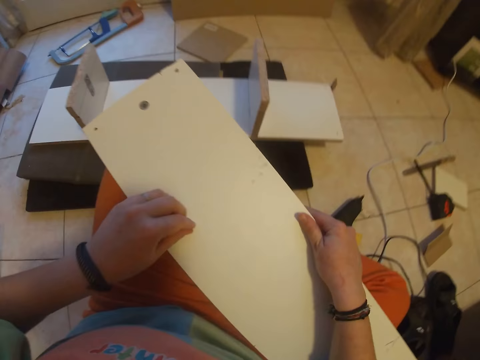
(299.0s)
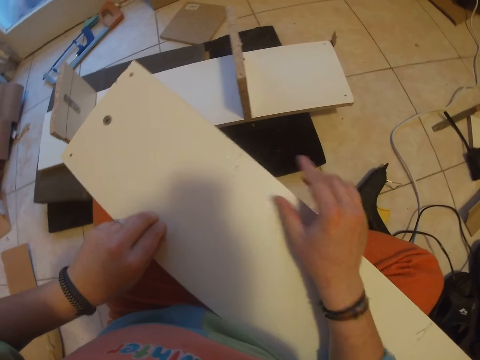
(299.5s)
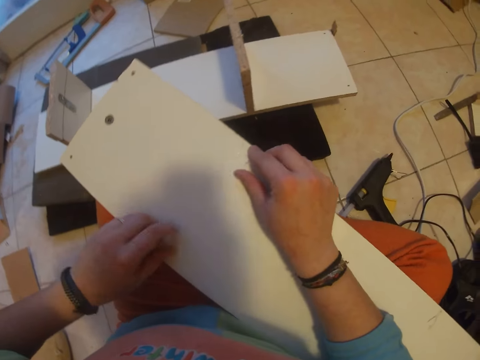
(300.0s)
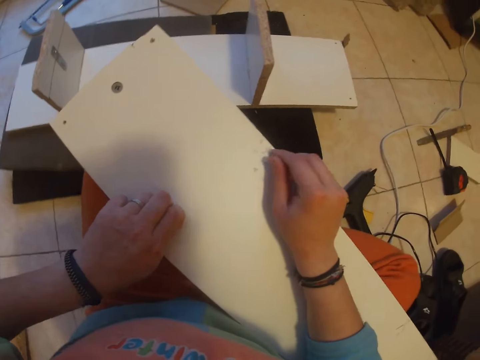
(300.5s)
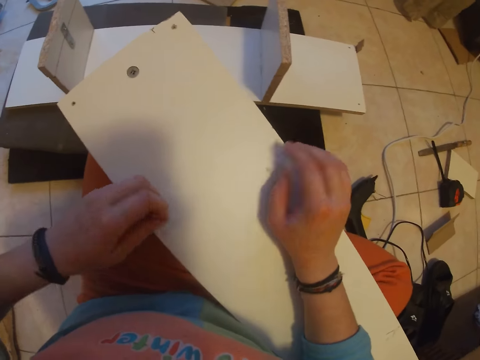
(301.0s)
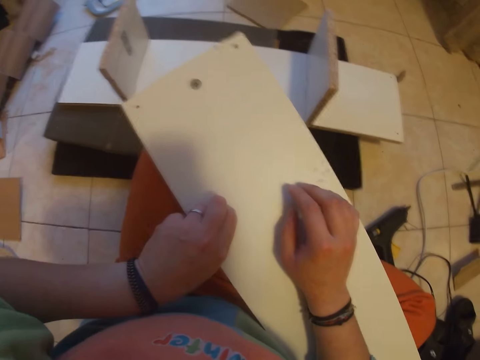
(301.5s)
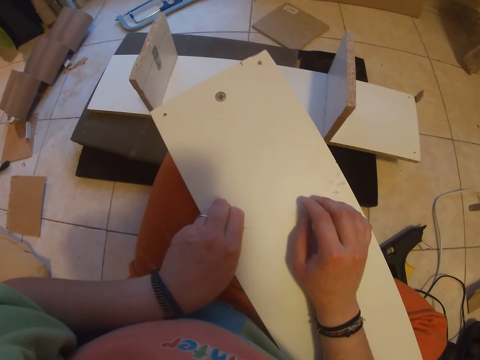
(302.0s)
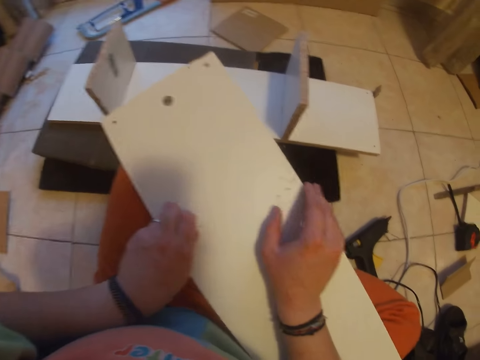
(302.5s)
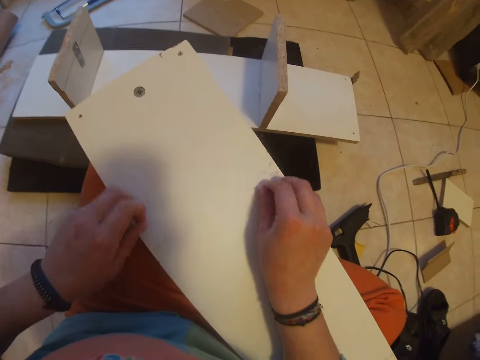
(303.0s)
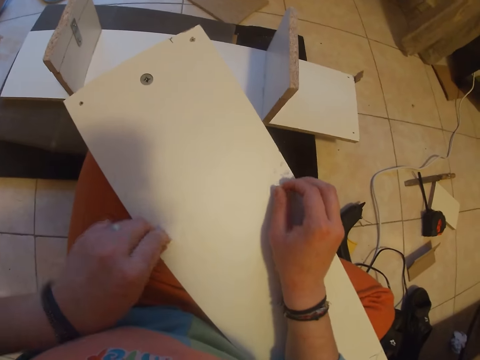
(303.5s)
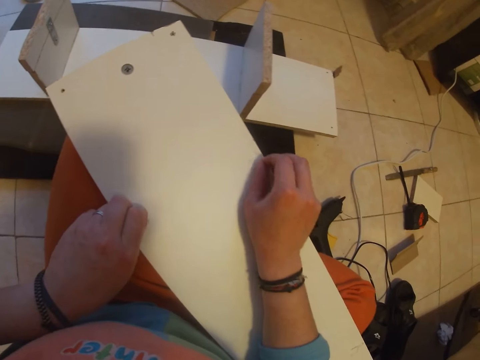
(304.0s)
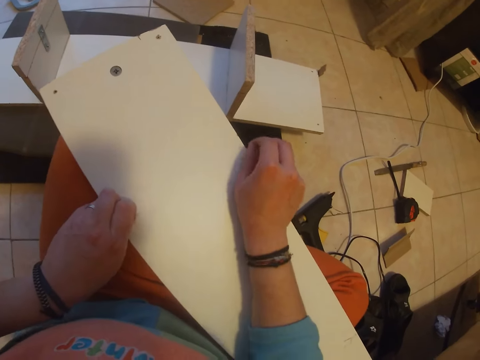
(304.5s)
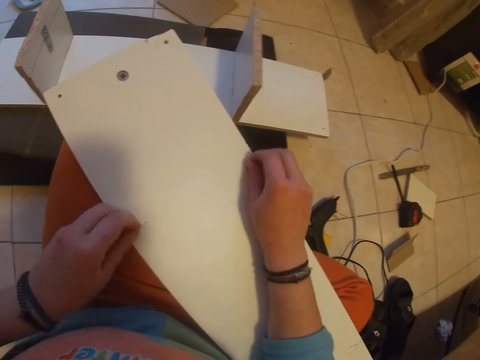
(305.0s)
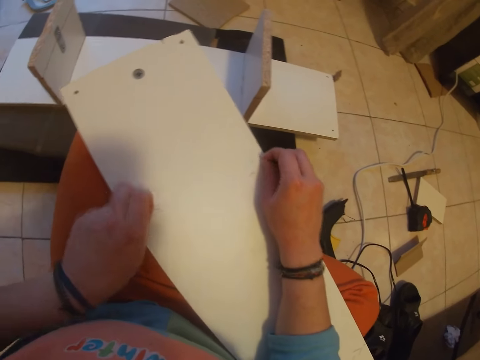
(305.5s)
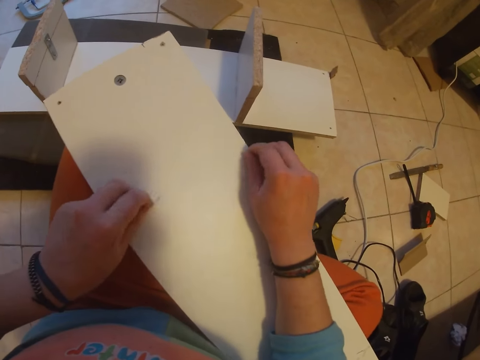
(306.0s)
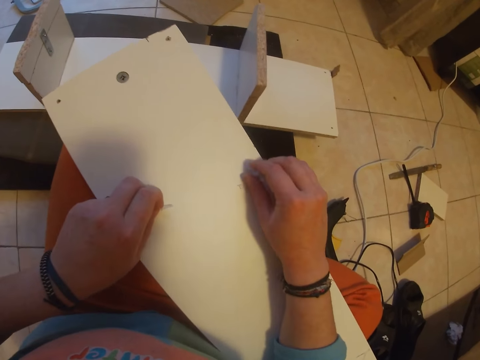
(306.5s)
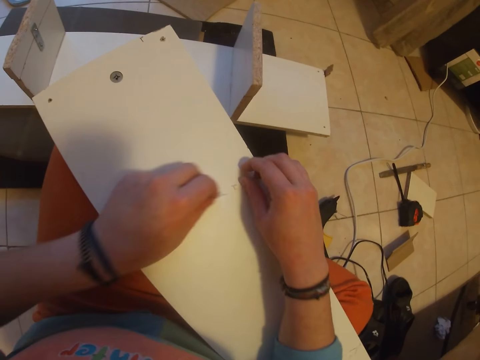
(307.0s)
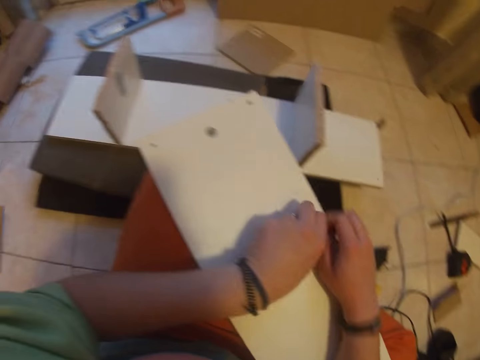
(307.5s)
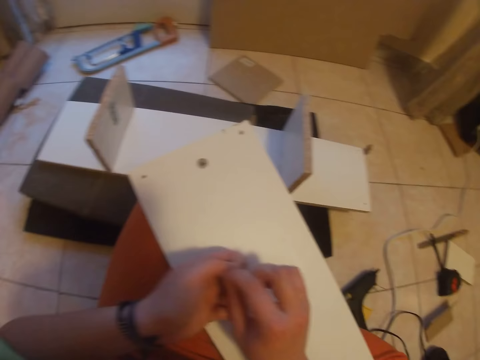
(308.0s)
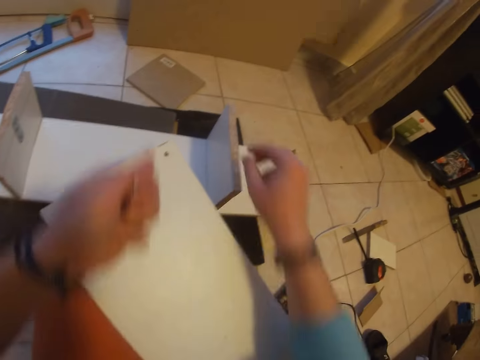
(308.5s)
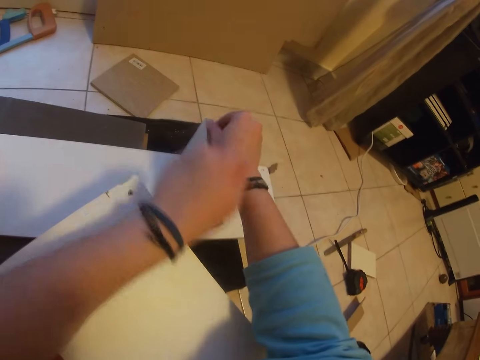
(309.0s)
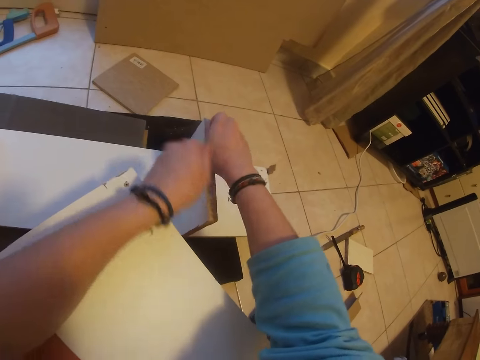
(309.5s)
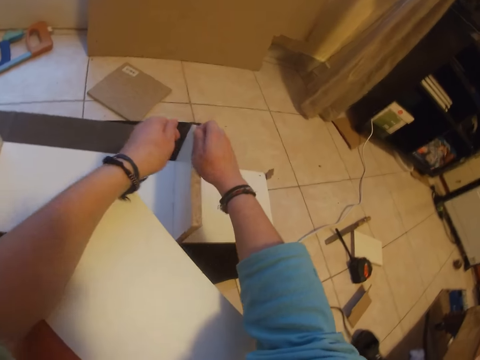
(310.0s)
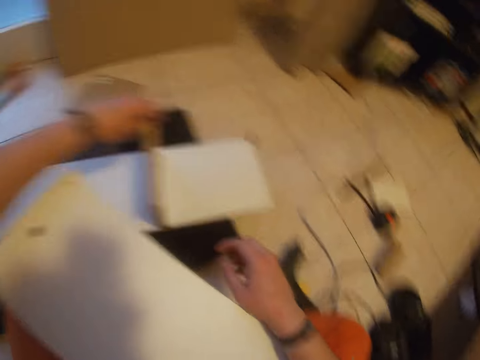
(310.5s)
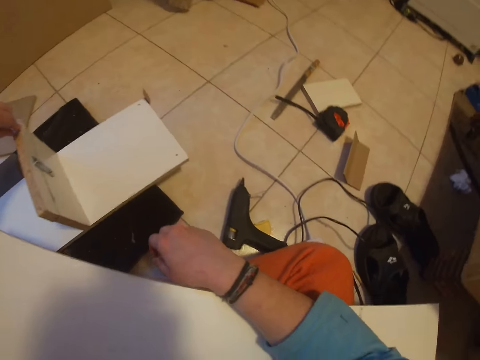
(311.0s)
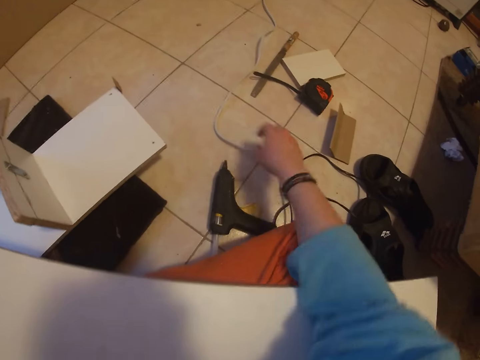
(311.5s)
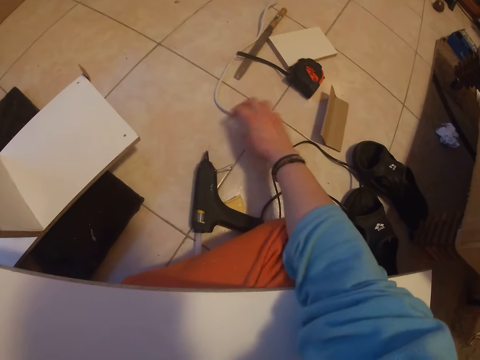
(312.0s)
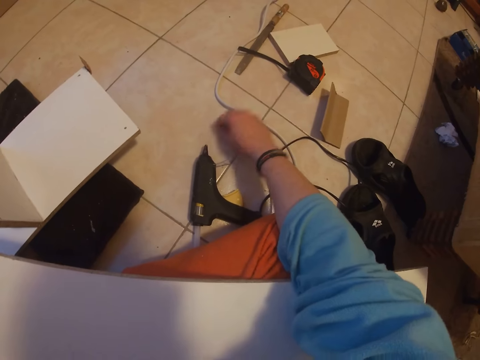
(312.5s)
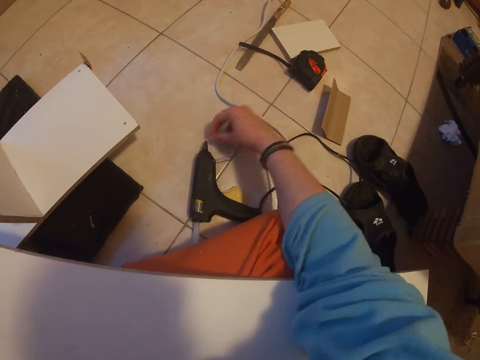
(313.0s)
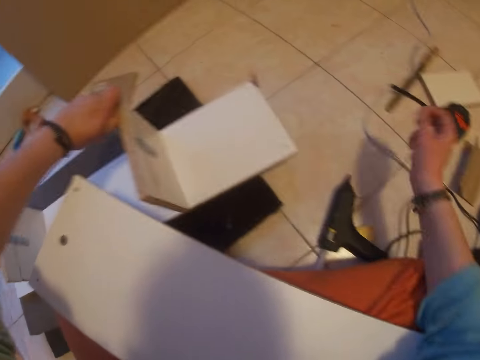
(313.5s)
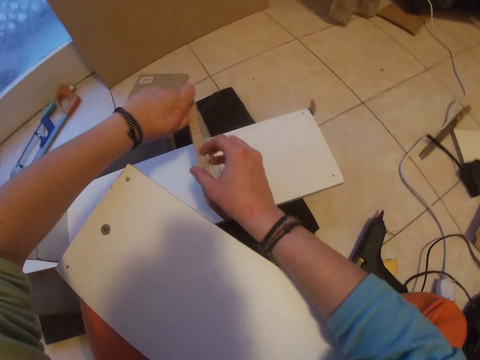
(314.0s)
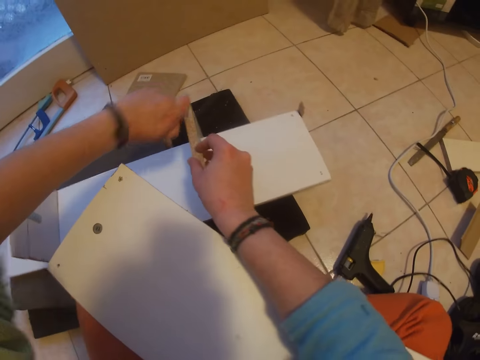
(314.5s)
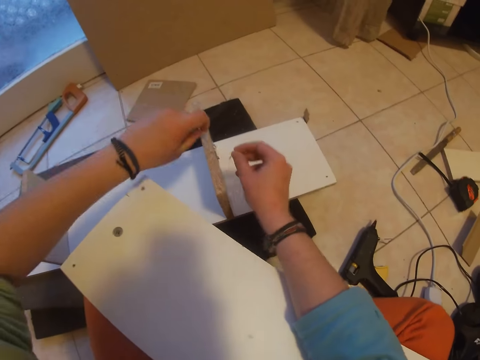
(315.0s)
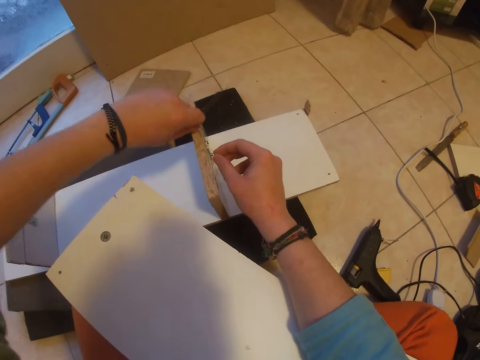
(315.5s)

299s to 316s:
The camera wearer removes gum from the plank on his legs with his left hand. He places the wood on his thighs. He removes gum or stickers from the plank on his legs with his right hand. He removes gum from the plank with both hands. He drops the gums in his right hand on his left hand. He removes gum from the plank on the floor with his right hand. He removes gum from the plank on the floor with his left hand. He drops his right hand on the plank on his body. He moves a wire on the floor with his right hand. He picks dirt from the floor with his right hand. He drops the dirt on the floor with his right hand. He touches the plank on the floor with his right hand. He removes gum from the plank on the floor with his left hand.

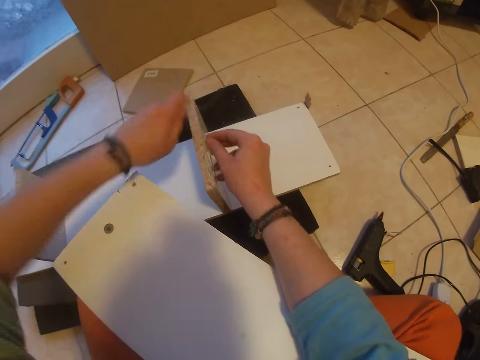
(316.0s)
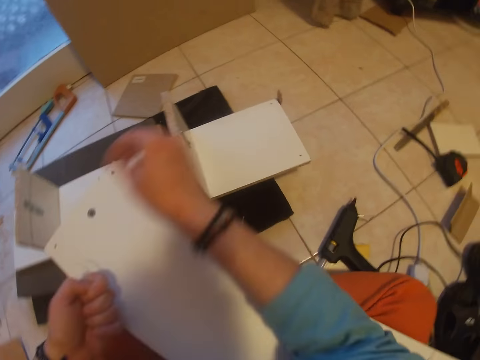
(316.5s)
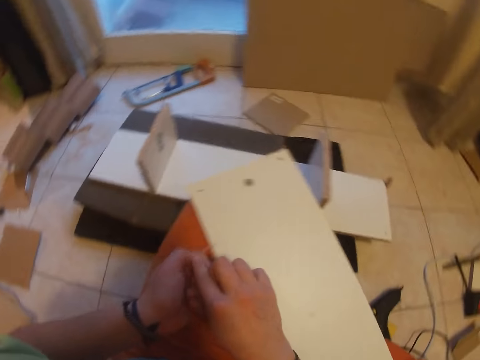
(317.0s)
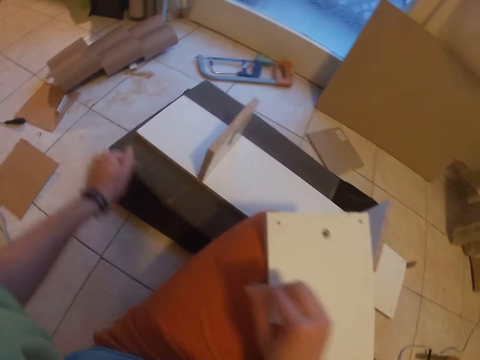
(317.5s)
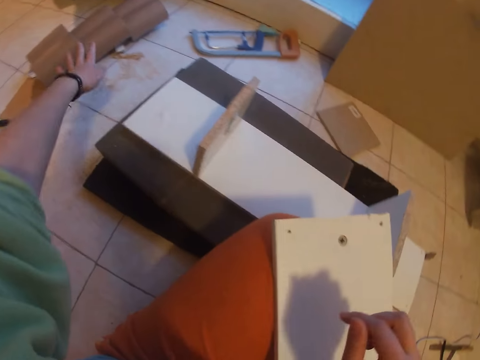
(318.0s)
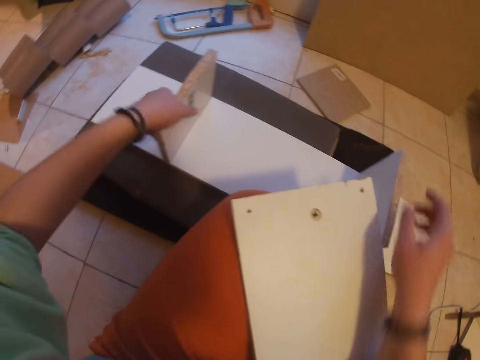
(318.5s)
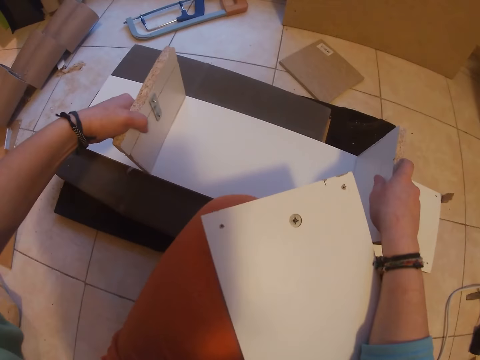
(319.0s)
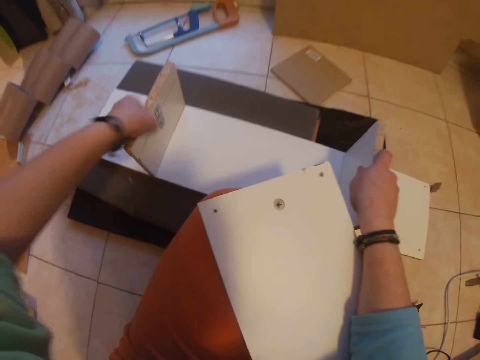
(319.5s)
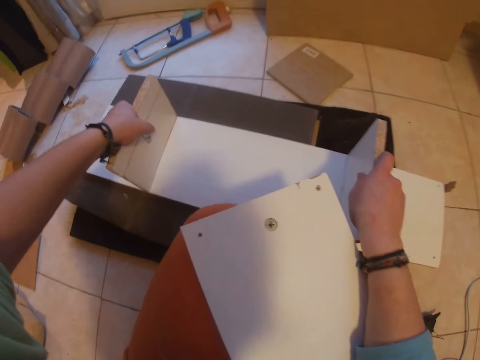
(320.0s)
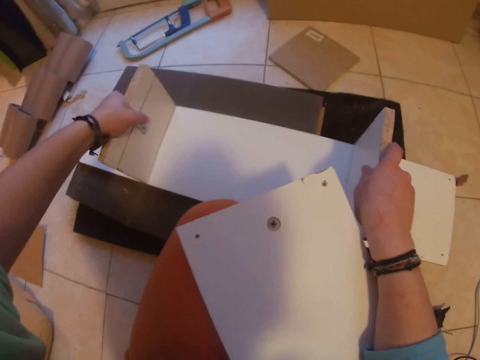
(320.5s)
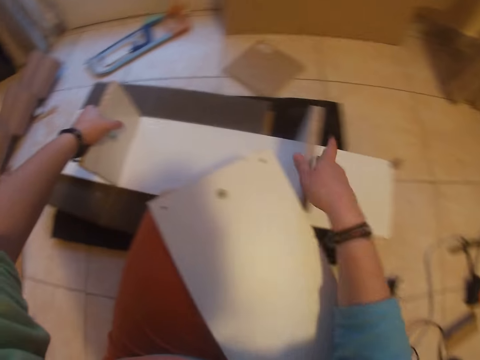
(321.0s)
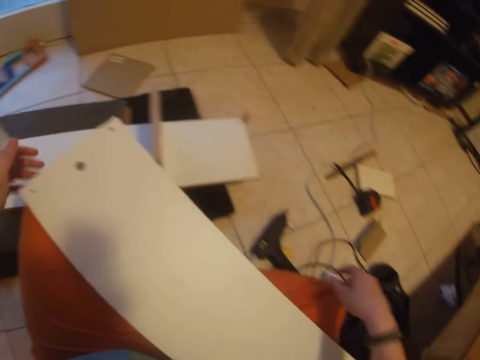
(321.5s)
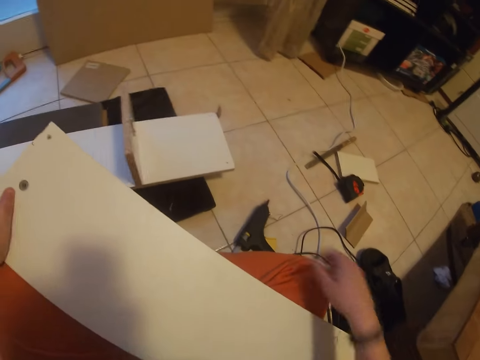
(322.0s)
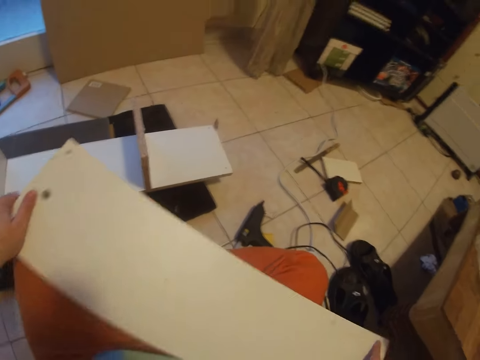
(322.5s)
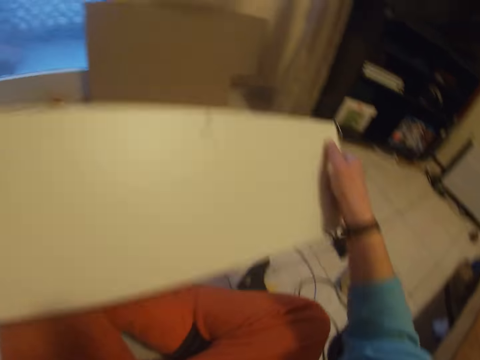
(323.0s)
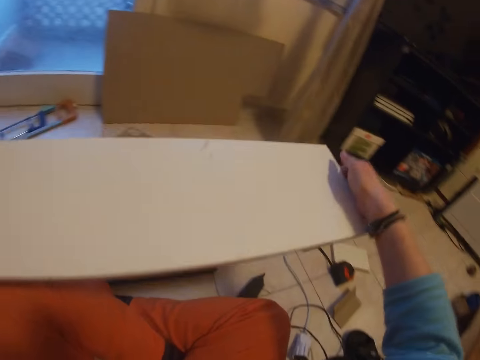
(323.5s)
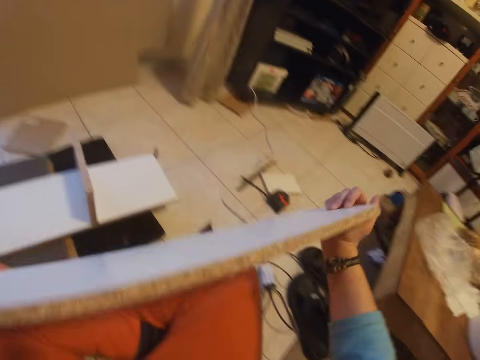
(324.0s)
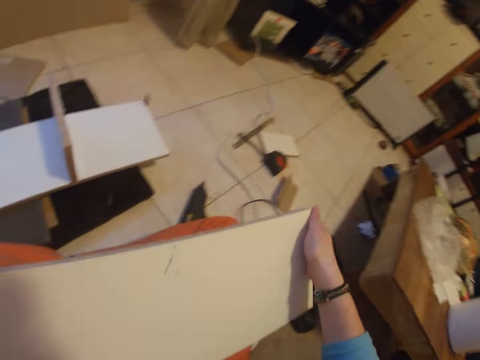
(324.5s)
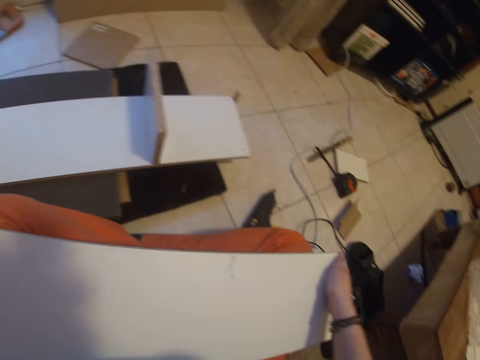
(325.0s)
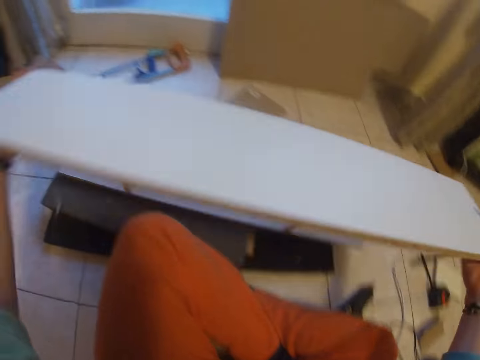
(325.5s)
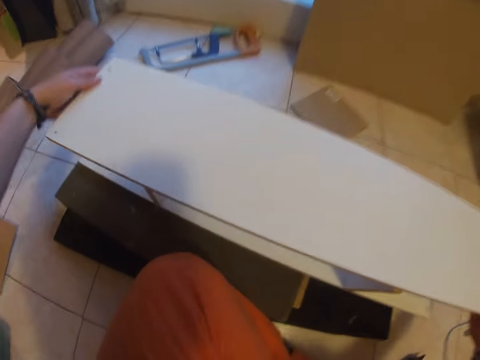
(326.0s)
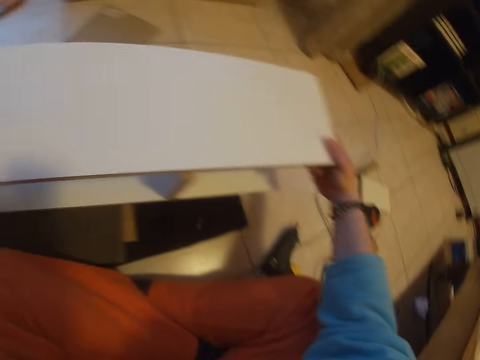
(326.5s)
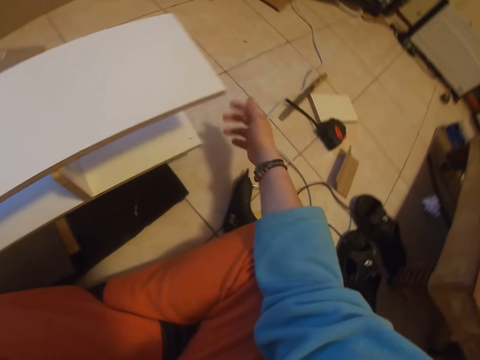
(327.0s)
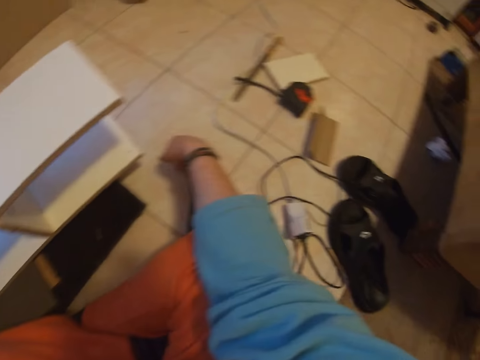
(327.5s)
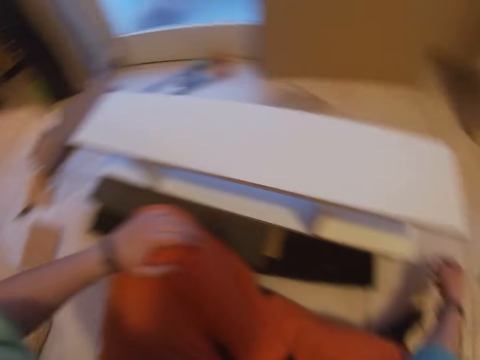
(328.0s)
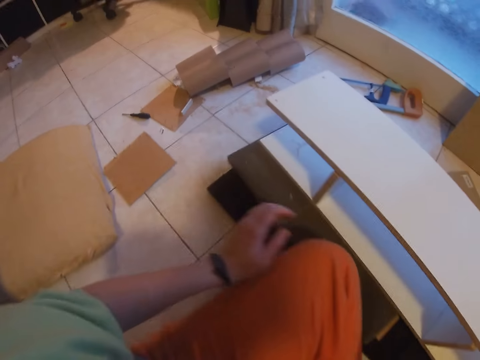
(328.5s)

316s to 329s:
The camera wearer removes gum from the plank on the floor with his right hand. He drops the gums in his right hand on his left hand. He drops the gums in his left hand on the floor with his left hand. He places his left hand on the plank on the floor. He places his right hand on the plank on the floor. He holds the wood with both hands. He places his left hand on the plank on his legs. He carries the plank on his legs with both hands. He drops the plank on his body with both hands. He carries the plank on his legs with both hands. He drops the plank on the plank on the floor to form a wooden rack with both hands.
